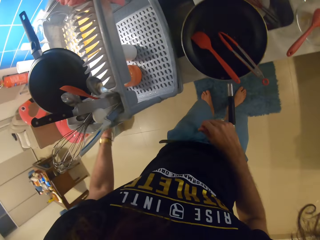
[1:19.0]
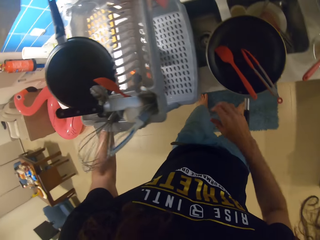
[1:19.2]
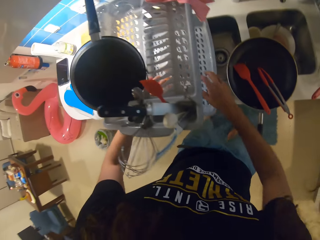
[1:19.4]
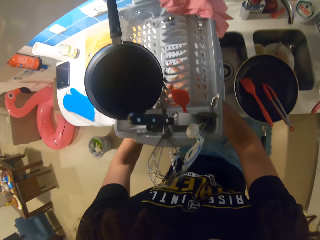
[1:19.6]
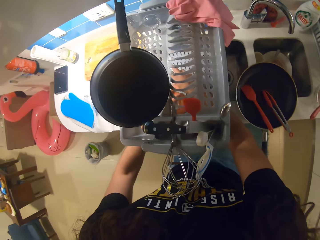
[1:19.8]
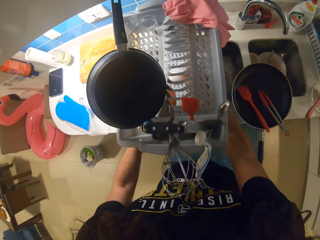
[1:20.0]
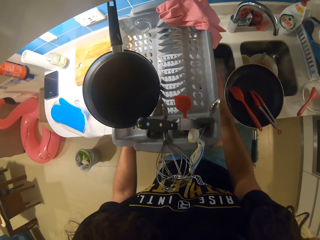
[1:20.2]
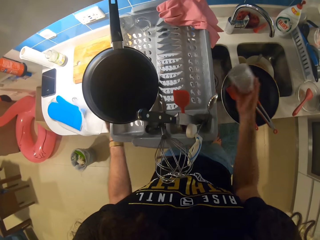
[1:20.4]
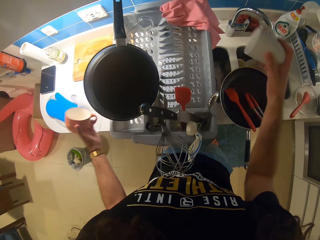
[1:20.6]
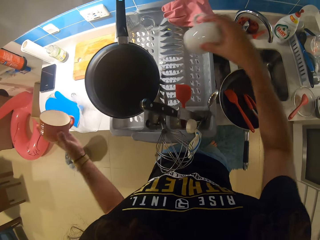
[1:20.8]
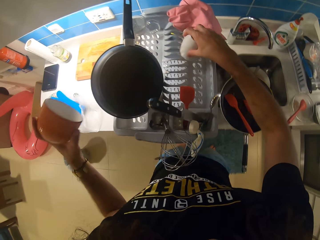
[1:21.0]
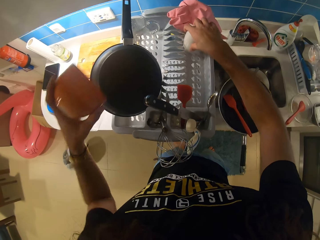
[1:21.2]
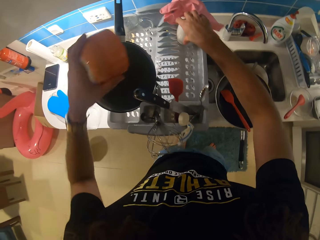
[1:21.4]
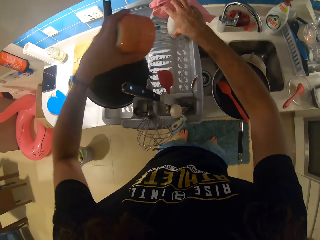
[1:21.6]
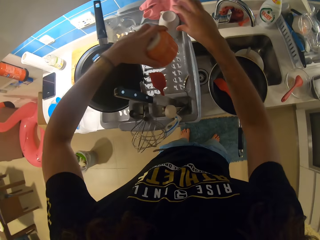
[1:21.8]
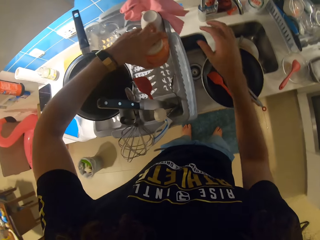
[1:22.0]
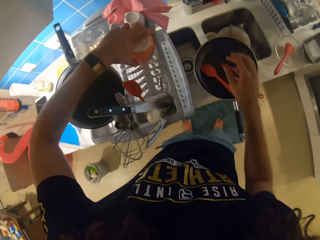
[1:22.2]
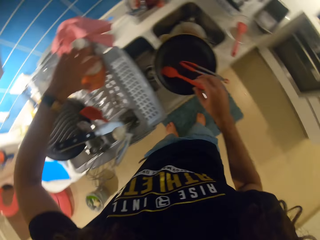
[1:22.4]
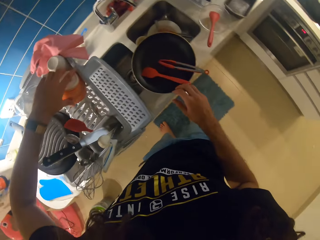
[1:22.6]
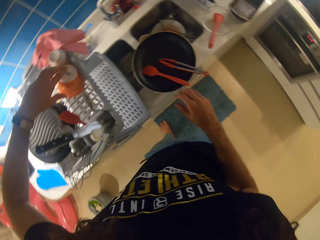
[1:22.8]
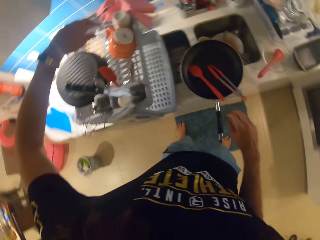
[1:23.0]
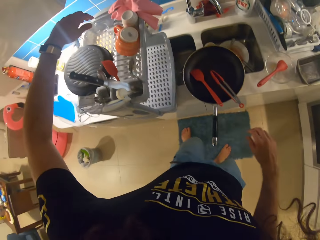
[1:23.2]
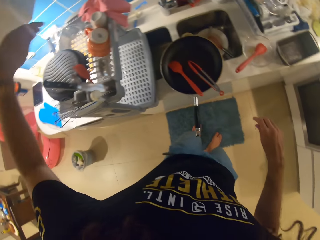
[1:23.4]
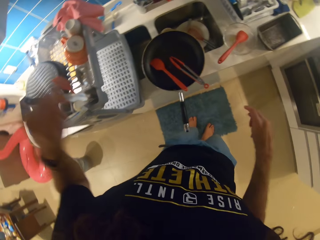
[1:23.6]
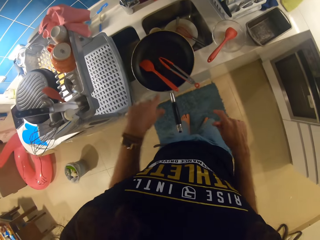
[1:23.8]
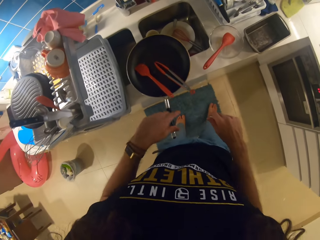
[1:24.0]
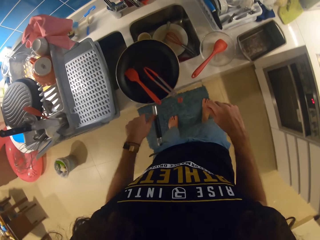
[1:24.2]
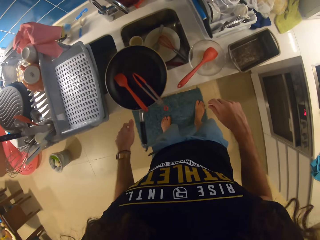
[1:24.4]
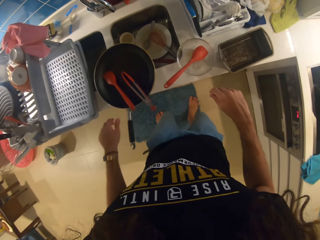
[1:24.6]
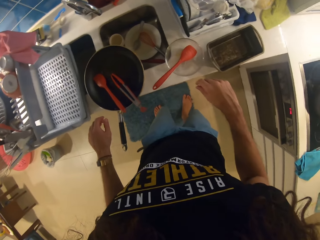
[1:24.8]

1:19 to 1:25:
The camera wearer picks a cup from the lower shelf of the dish drier. They put the cup on the top shelf of the dish drier. They arrange glasses at the plastic dryer.

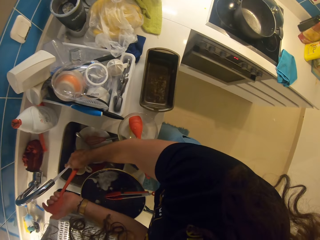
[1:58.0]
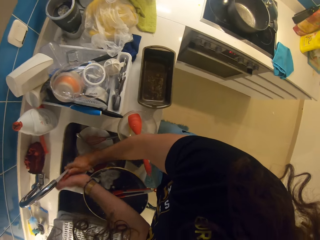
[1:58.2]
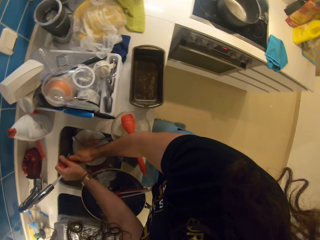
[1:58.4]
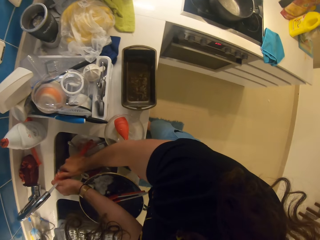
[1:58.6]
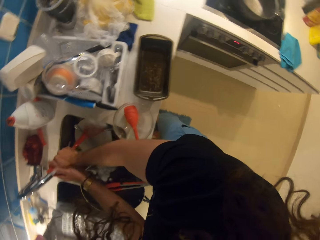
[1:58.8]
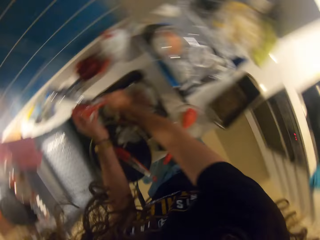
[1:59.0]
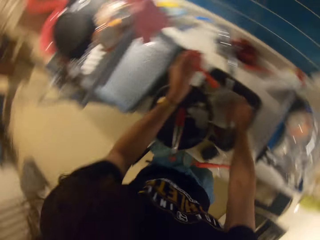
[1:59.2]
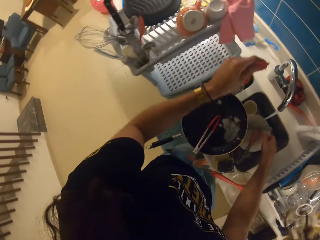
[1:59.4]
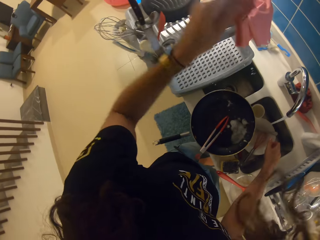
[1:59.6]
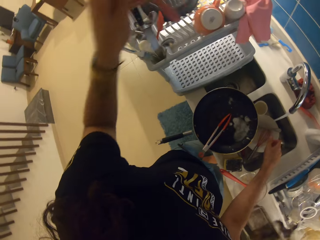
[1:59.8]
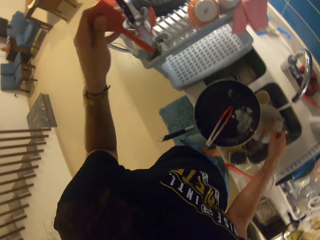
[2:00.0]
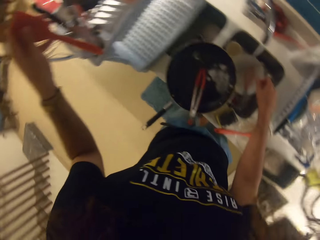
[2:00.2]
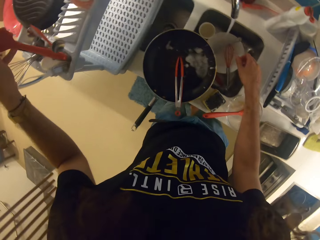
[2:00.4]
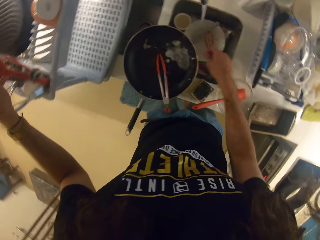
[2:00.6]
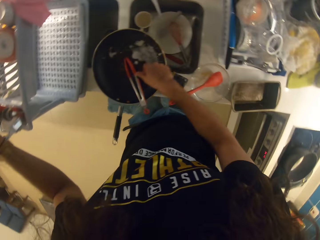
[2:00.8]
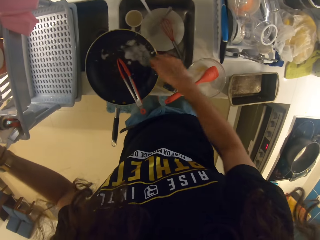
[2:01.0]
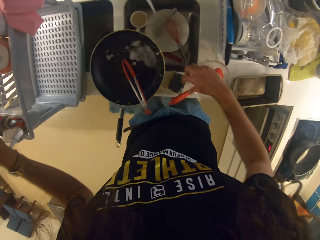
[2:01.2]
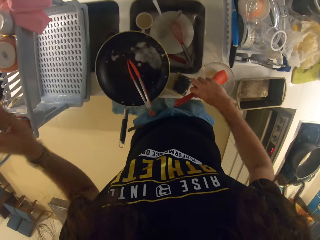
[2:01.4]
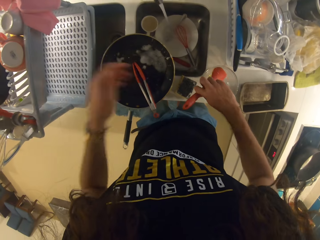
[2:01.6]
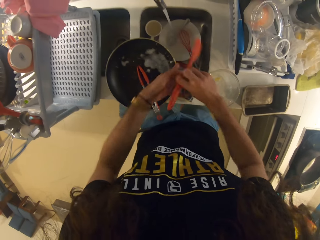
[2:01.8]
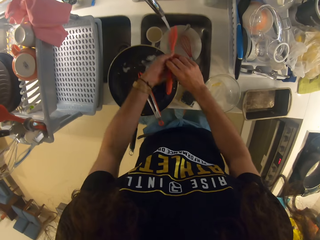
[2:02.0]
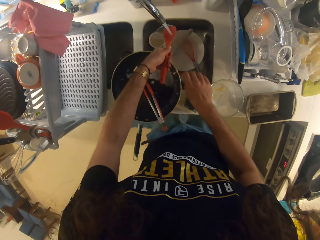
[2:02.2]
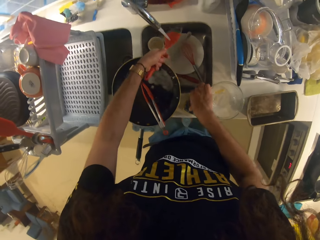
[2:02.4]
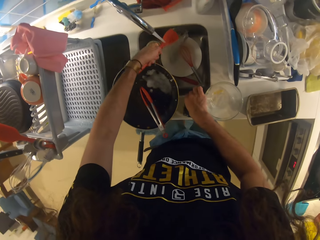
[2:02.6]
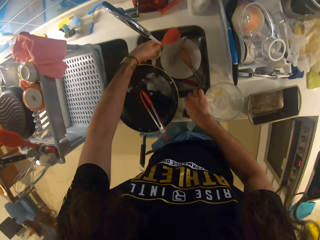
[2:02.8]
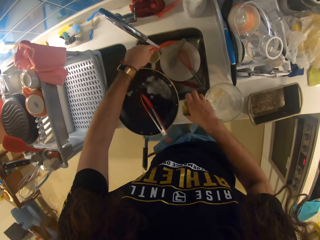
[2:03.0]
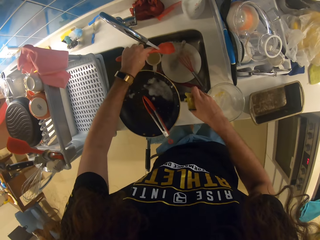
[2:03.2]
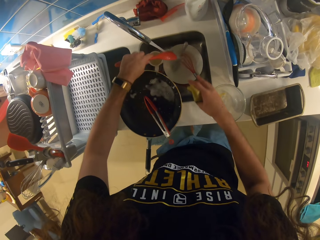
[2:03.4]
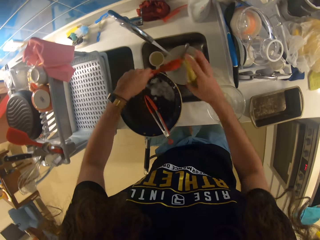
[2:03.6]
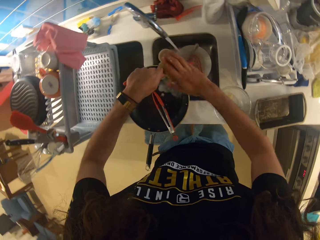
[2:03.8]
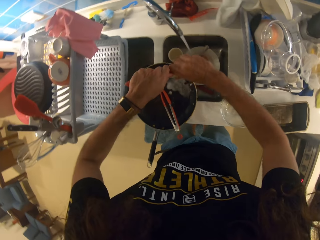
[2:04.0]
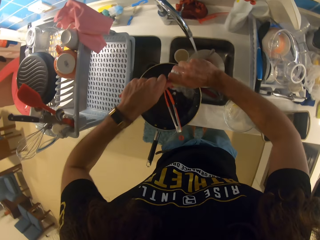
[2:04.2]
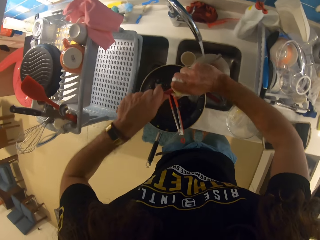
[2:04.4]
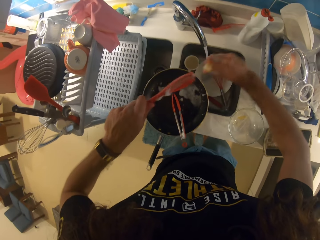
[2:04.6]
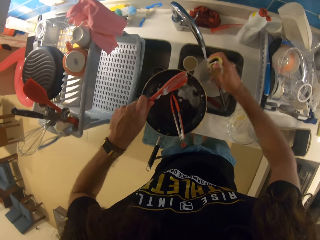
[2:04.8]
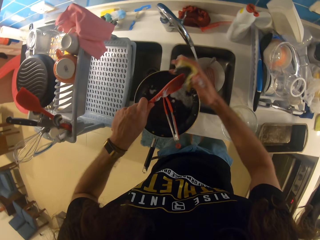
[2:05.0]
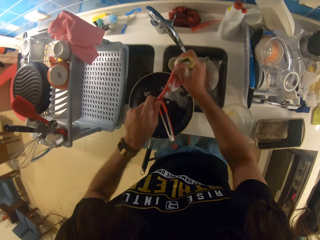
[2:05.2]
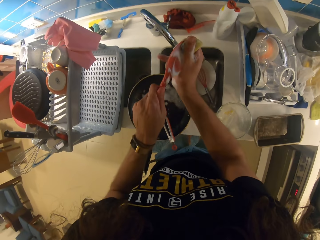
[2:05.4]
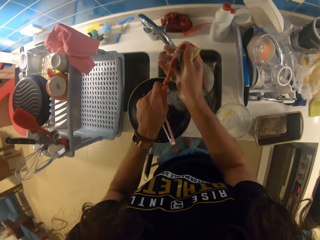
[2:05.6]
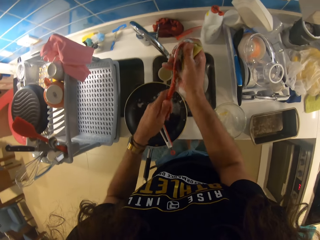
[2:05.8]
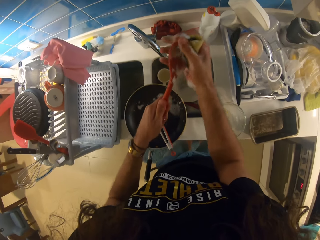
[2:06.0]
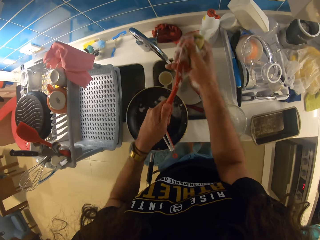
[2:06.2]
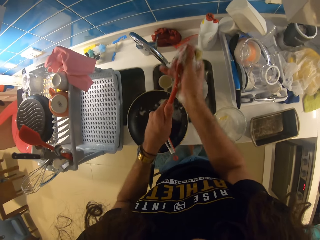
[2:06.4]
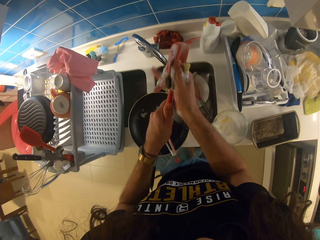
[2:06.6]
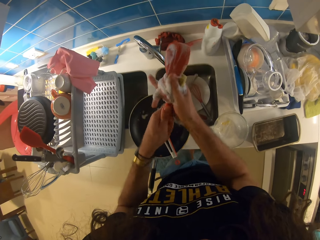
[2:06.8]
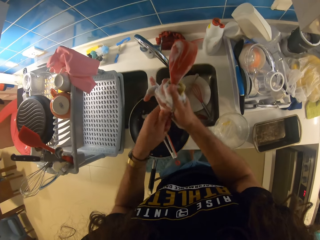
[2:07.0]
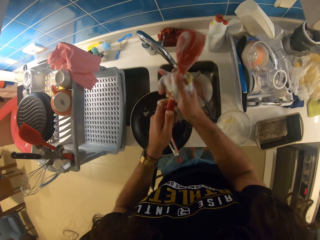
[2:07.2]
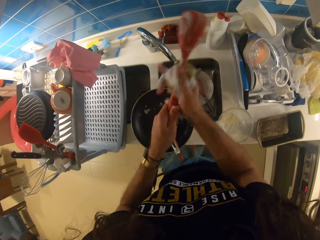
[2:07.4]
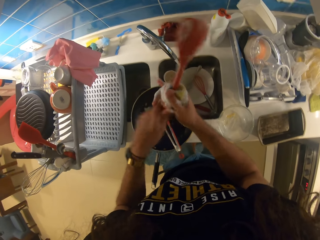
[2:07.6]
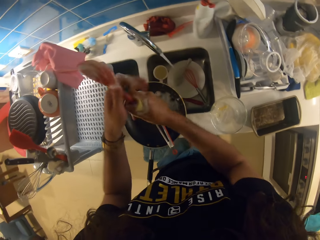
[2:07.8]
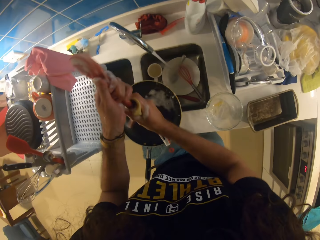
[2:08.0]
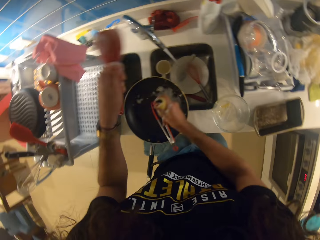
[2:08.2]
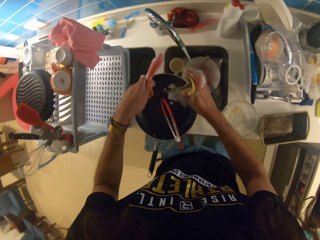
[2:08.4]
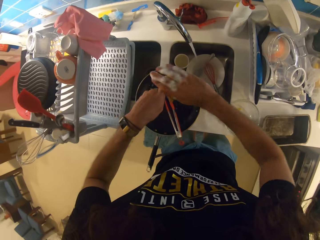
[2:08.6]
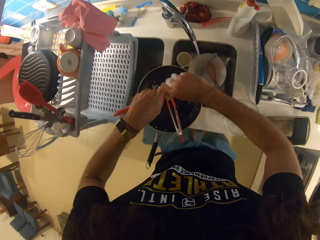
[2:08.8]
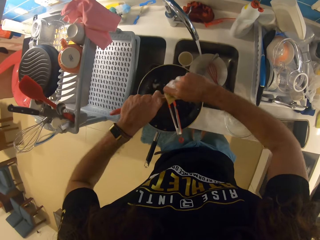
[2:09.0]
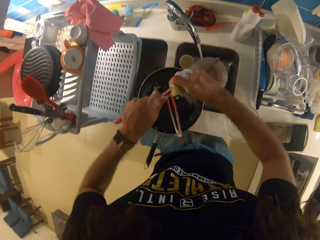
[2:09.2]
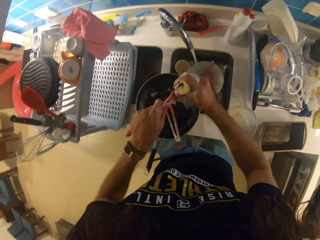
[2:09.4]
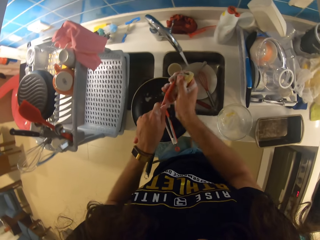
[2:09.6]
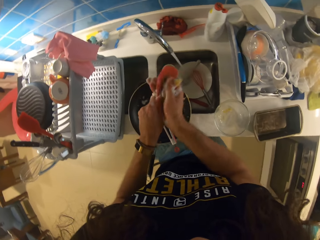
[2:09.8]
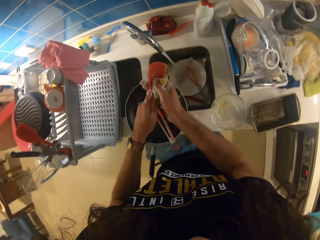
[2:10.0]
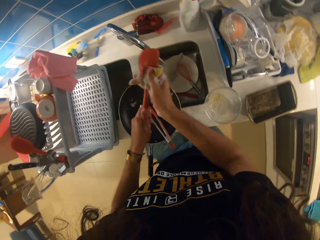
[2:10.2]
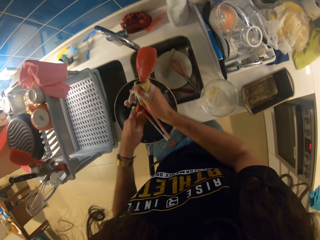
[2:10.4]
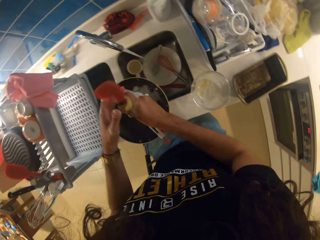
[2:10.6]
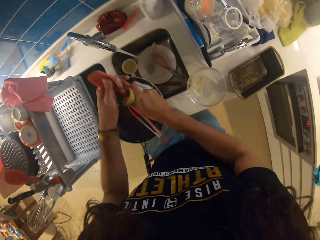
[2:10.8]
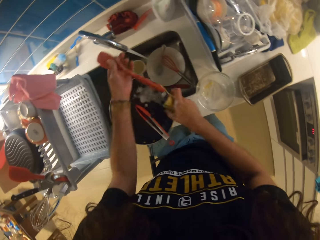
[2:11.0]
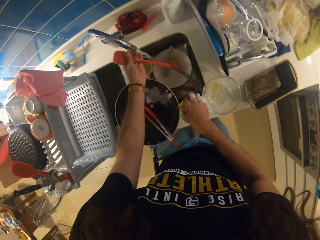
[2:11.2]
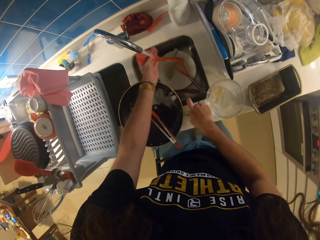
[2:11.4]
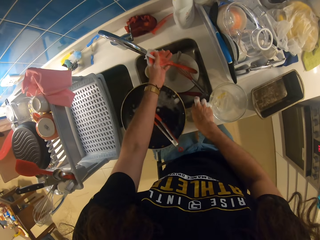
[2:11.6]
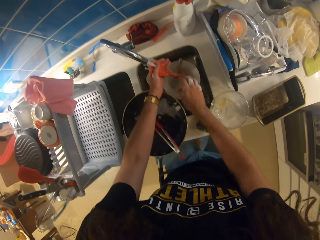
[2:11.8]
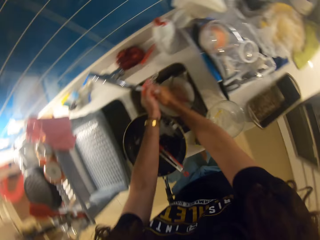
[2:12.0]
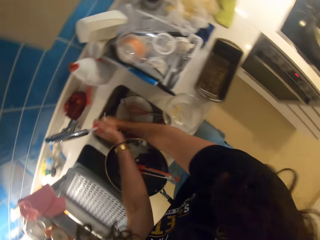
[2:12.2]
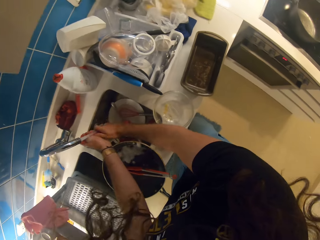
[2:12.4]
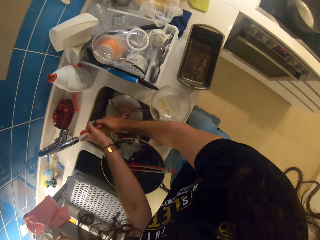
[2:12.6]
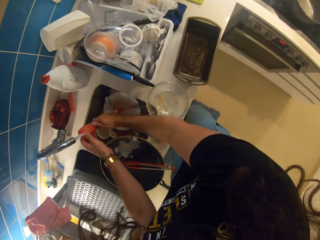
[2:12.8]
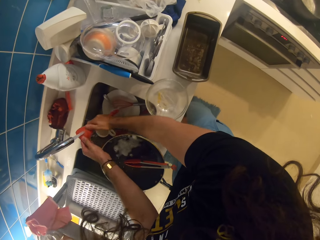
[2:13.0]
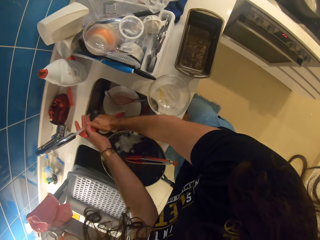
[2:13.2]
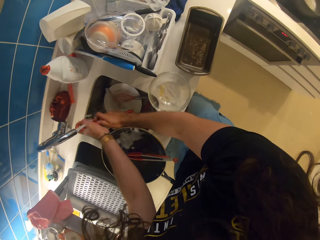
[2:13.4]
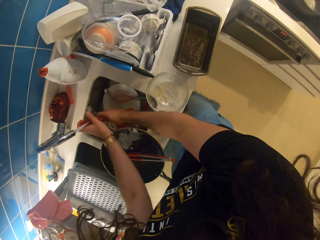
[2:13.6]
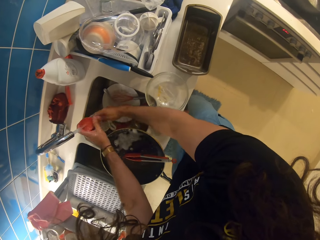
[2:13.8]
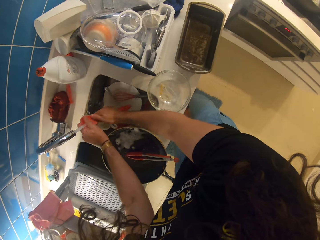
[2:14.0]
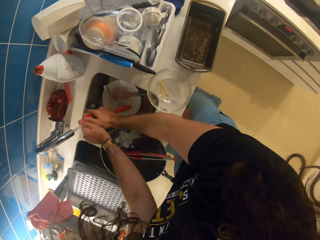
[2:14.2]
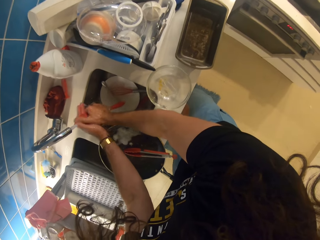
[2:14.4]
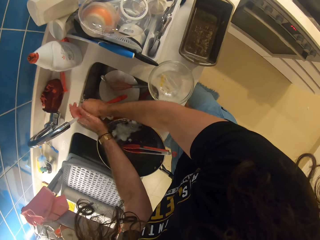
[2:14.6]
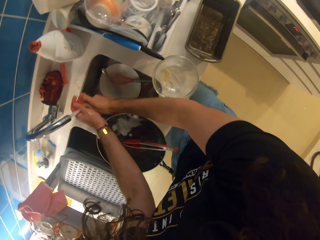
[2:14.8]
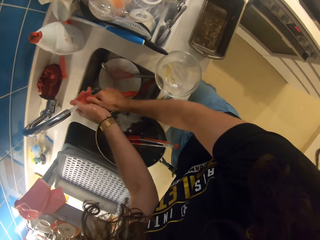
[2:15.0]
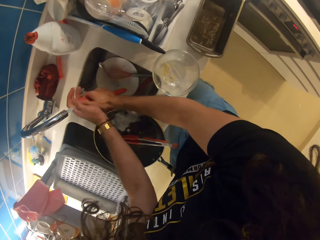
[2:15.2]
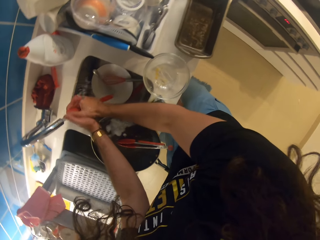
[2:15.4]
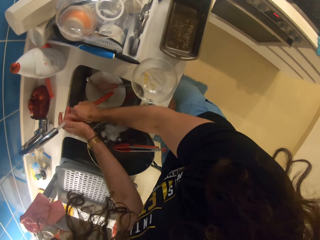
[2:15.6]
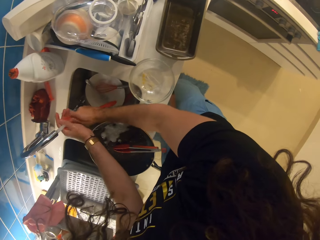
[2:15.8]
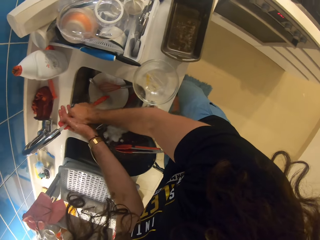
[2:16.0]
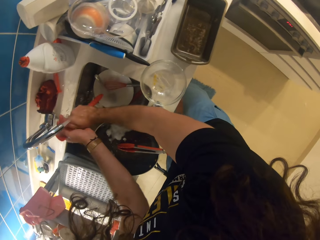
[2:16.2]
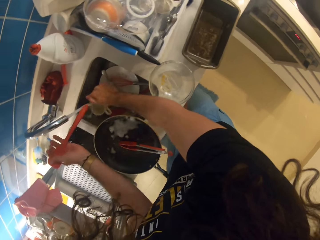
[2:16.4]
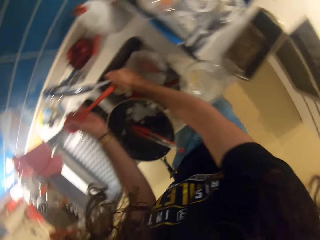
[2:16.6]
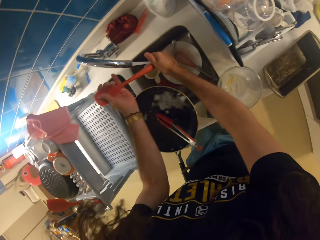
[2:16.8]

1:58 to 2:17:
The camera wearer puts the spoon on the dish drier. They wash the utensils.
